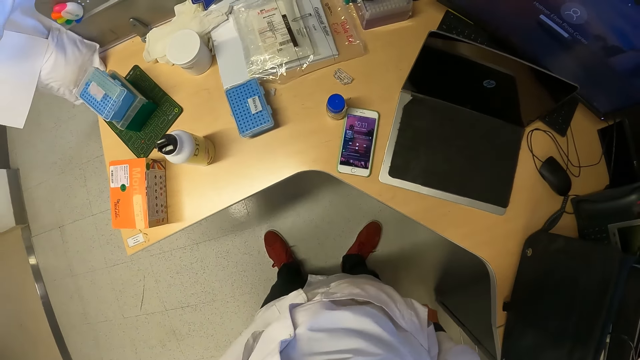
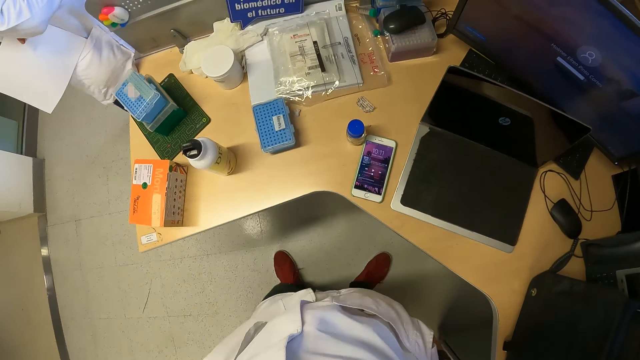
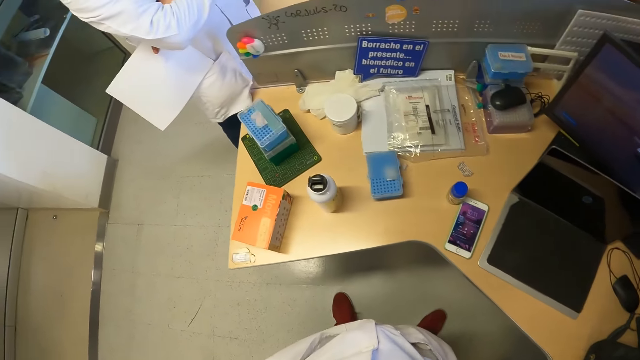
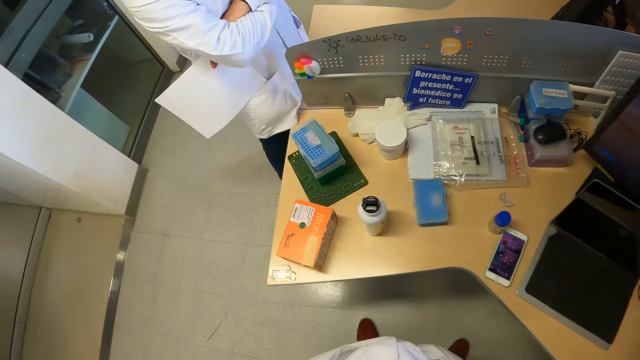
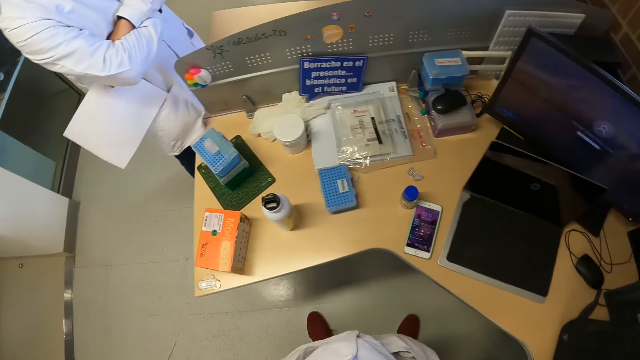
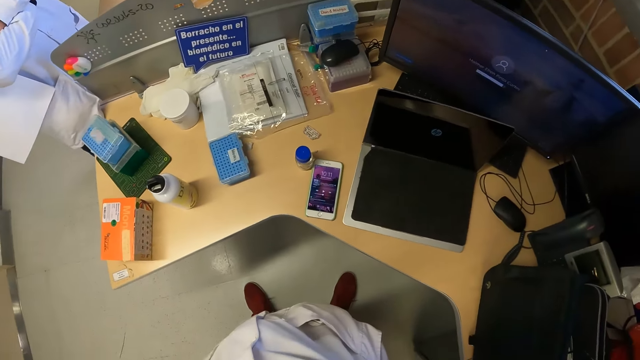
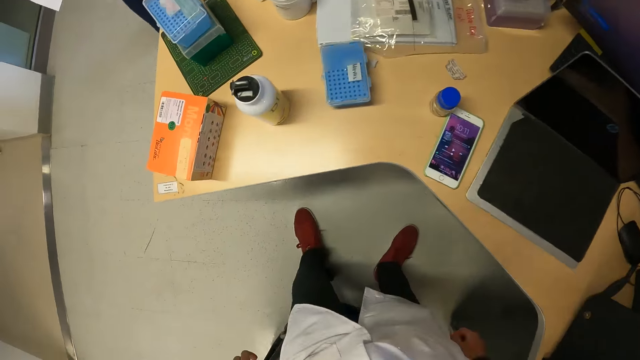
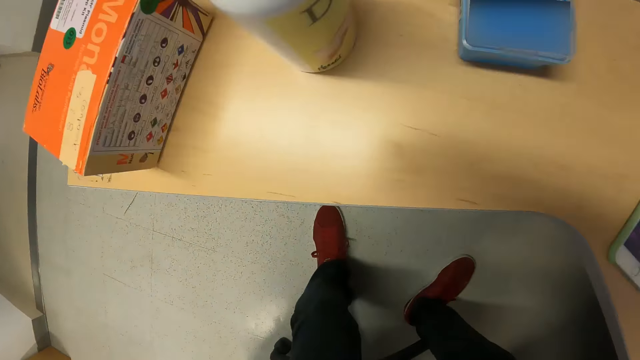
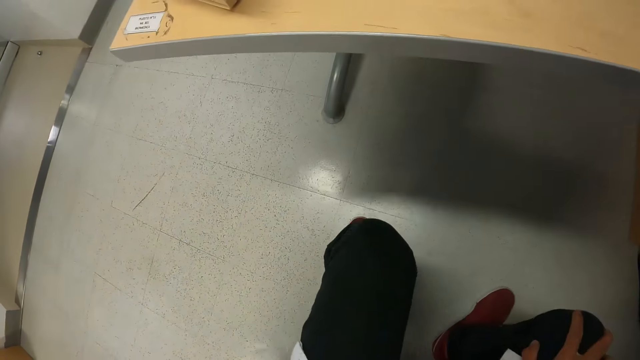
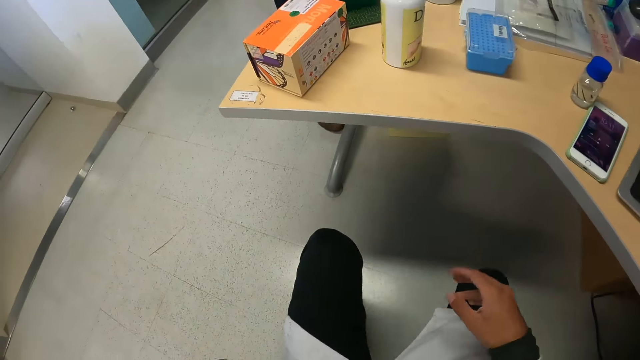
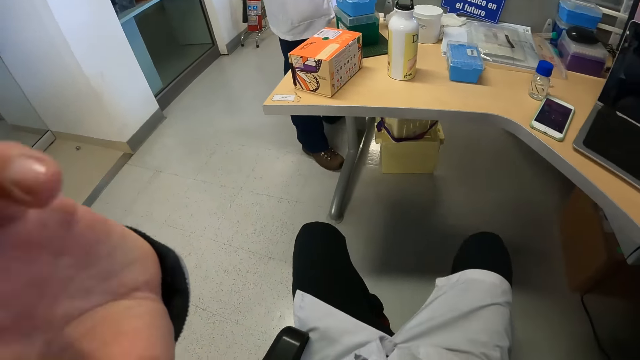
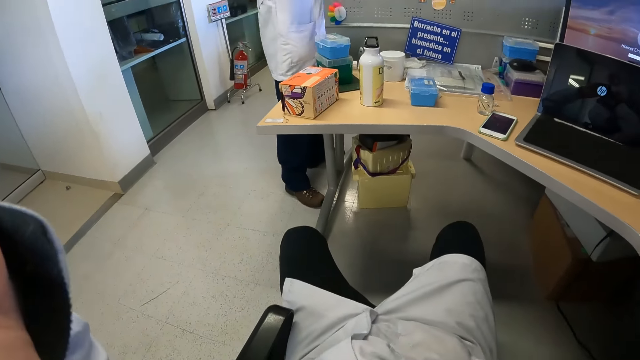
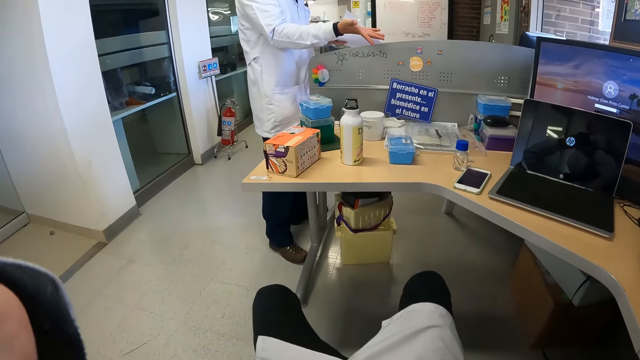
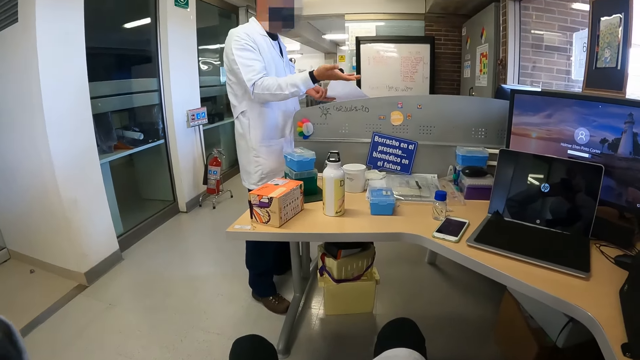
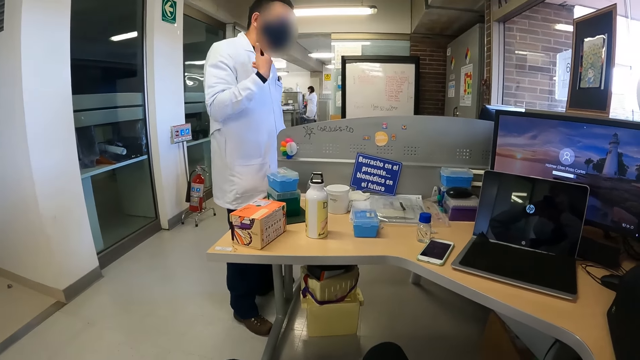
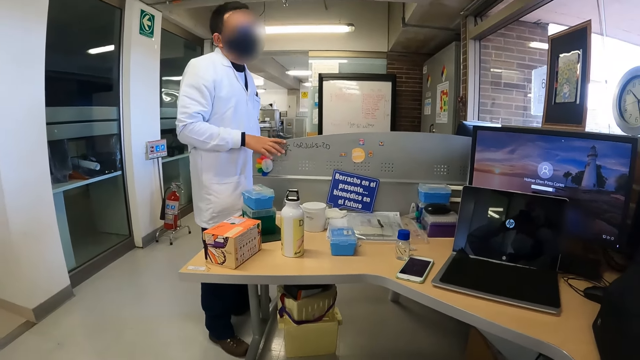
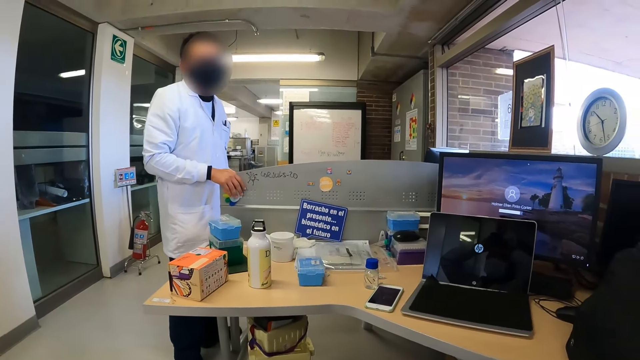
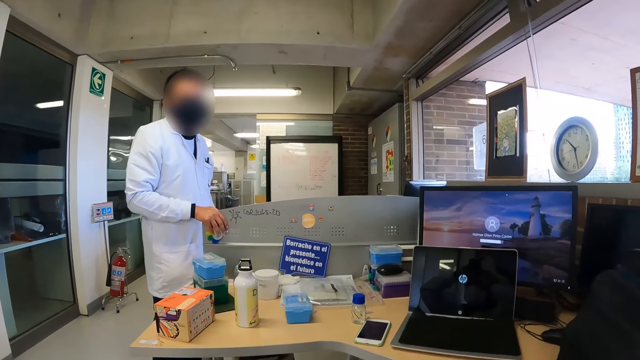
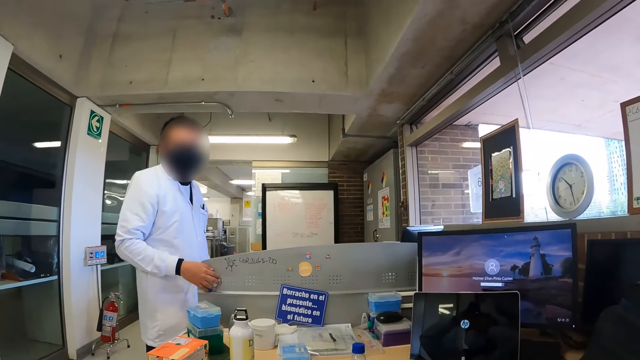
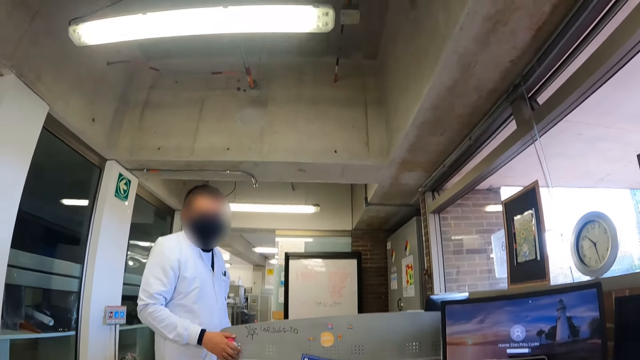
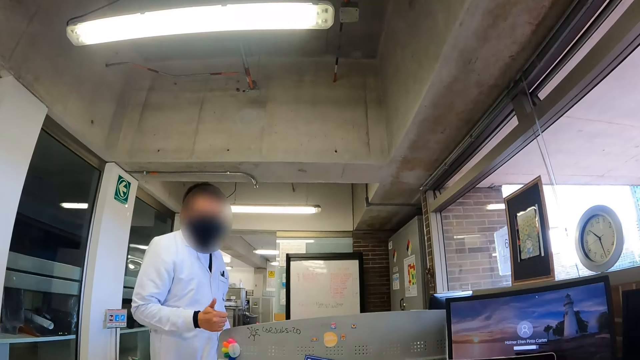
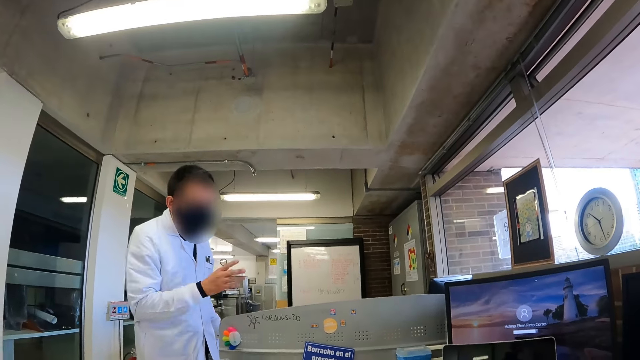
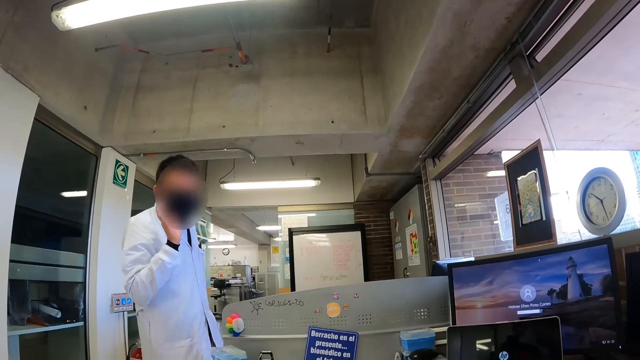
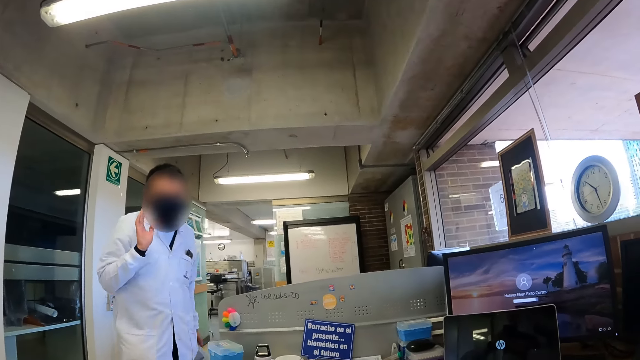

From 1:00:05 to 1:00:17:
The camera wearer sits on the chair. He lifts a hand. He touches his face with both hands. A man interacts with the camera wearer. The man places his right hand on the table.

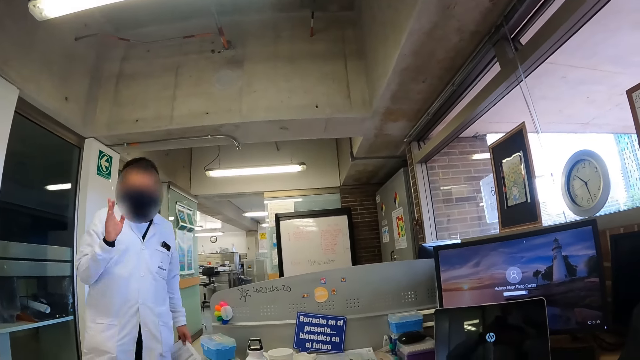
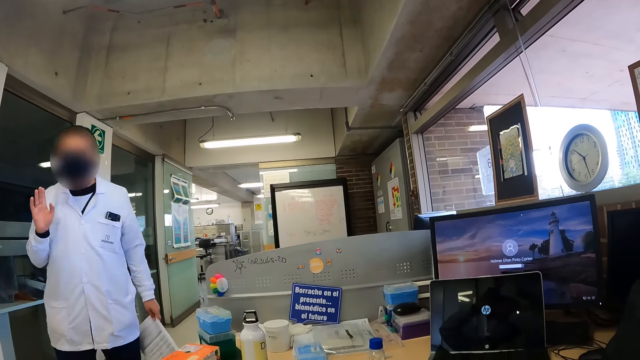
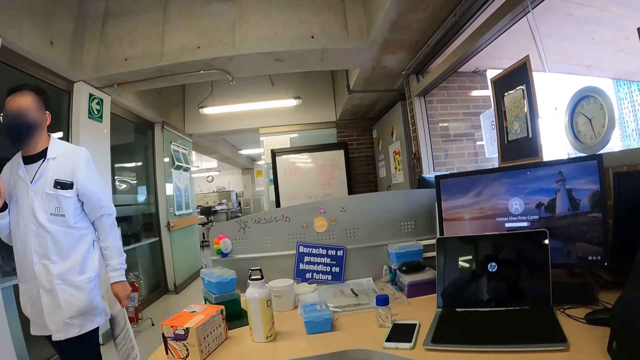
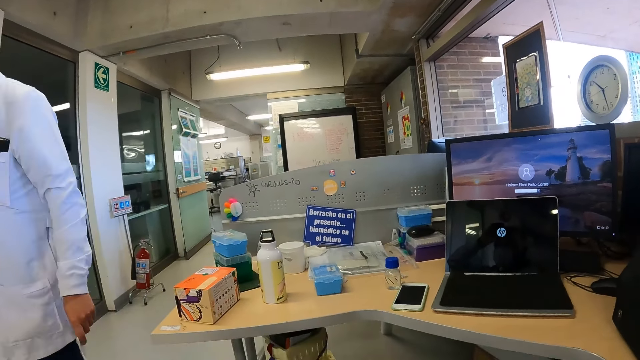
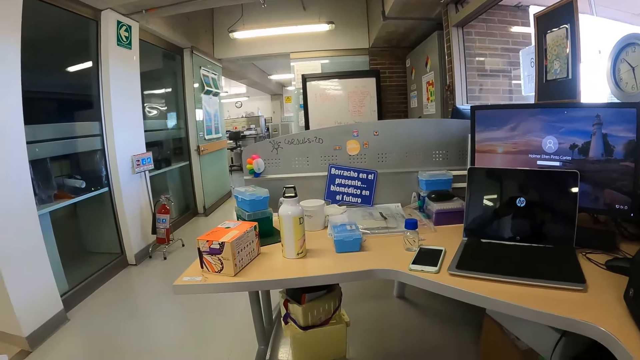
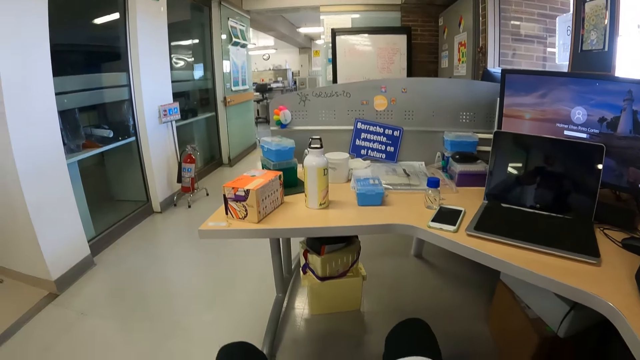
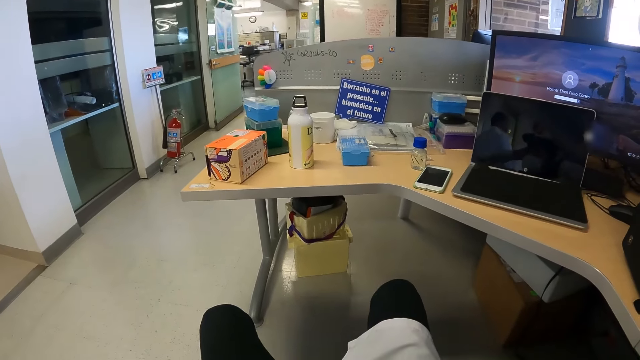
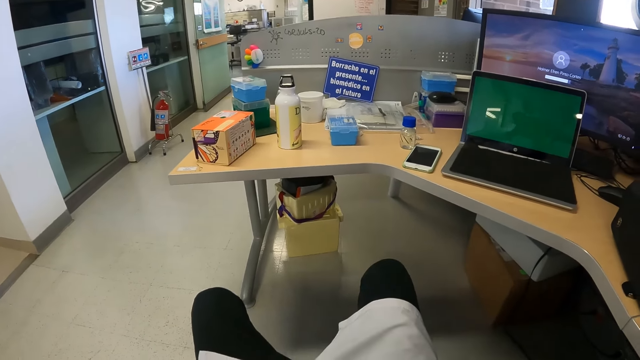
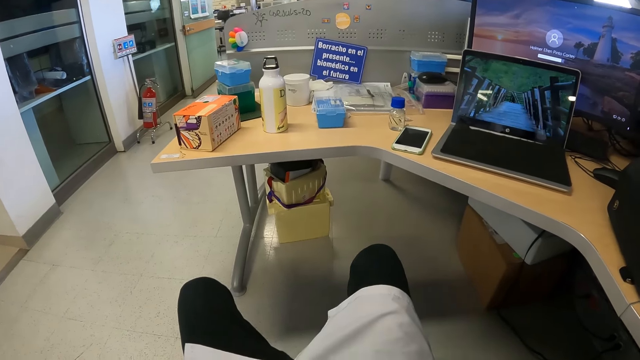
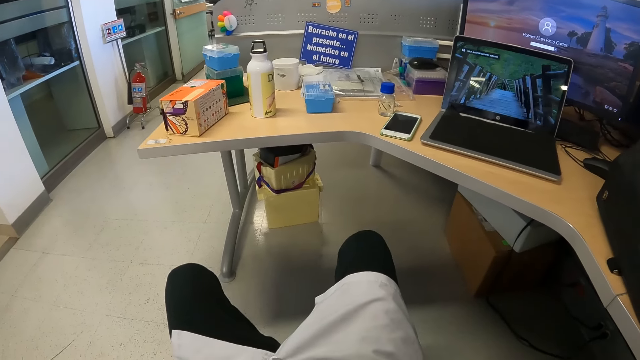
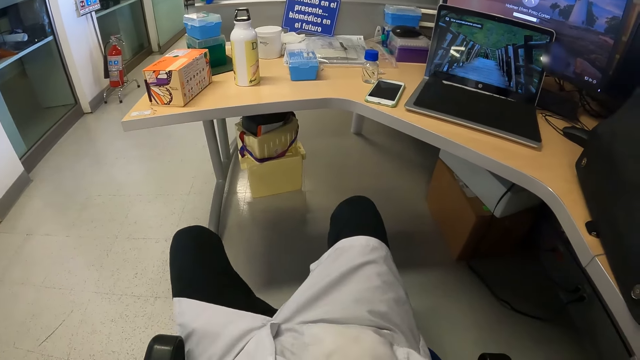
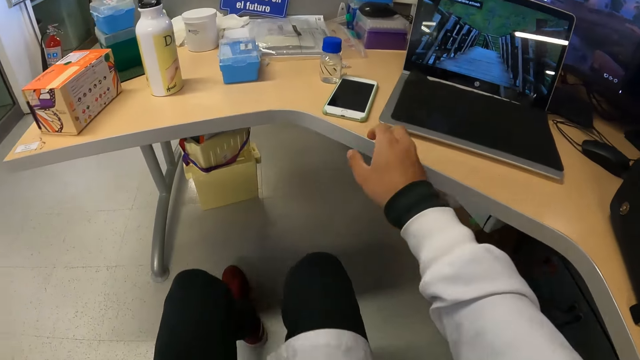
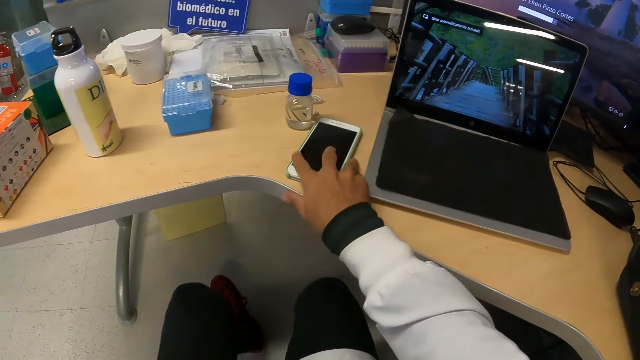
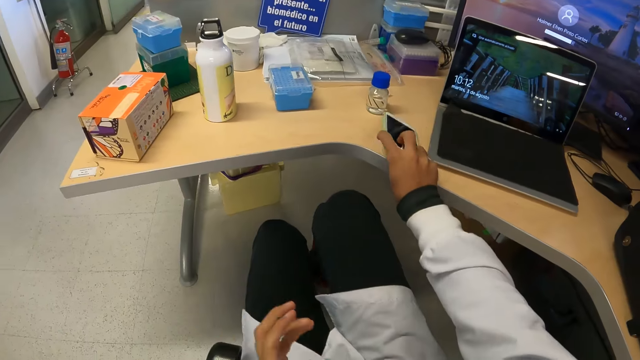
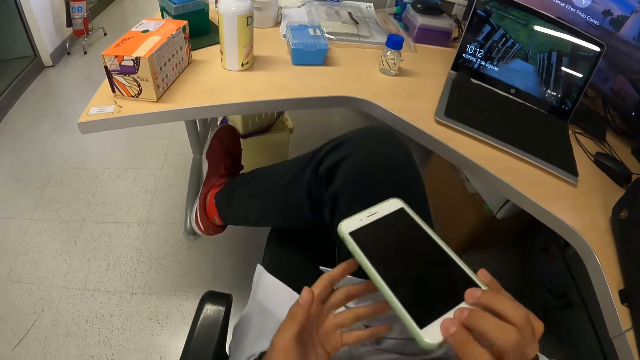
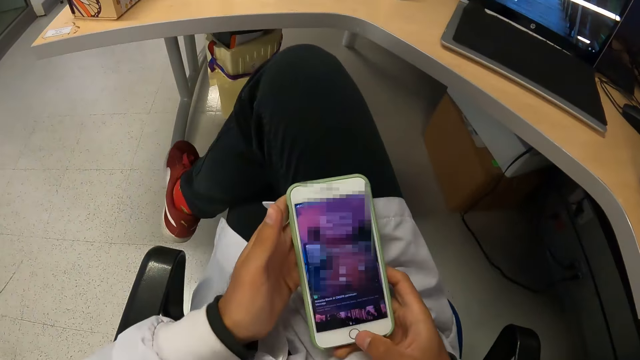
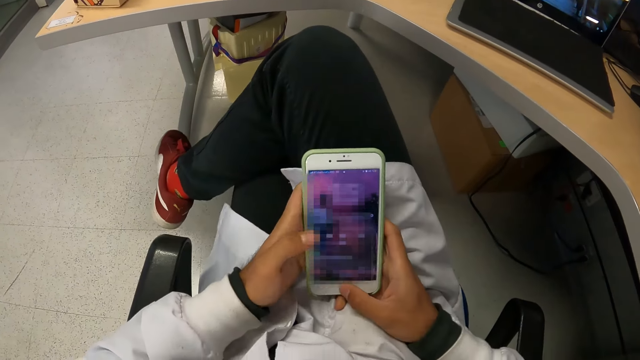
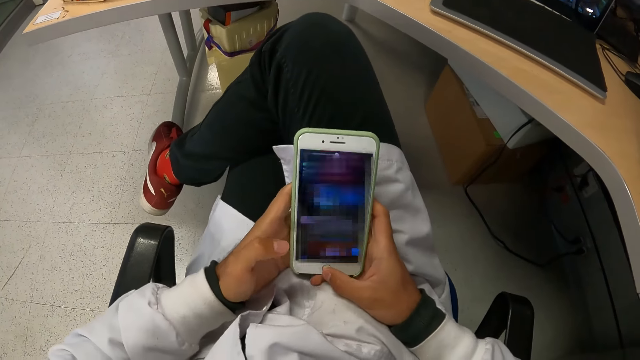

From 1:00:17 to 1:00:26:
The camera wearer picks the phone from the table with his right hand. He folds the leg. He holds the phone with both hands. He operates the phone with both hands.
